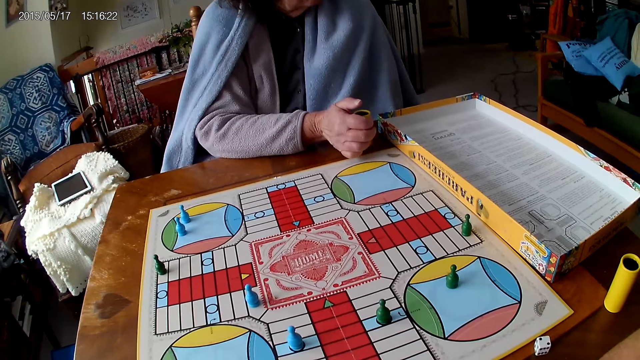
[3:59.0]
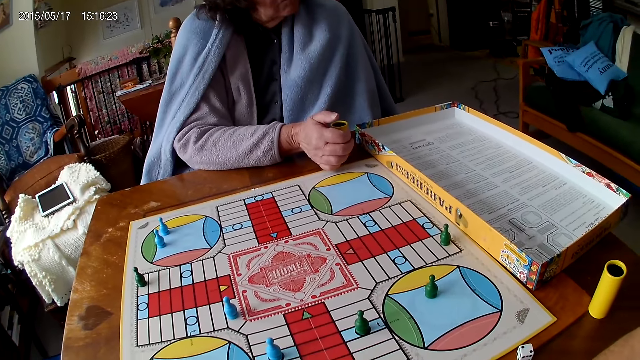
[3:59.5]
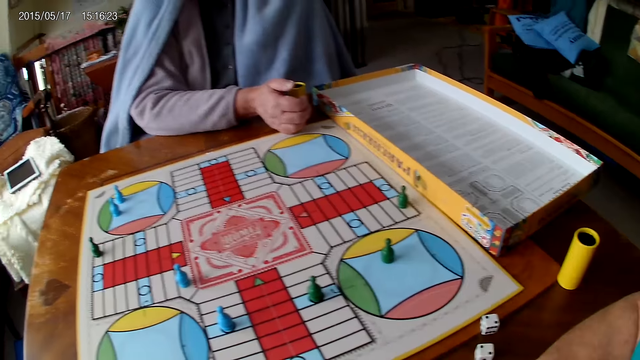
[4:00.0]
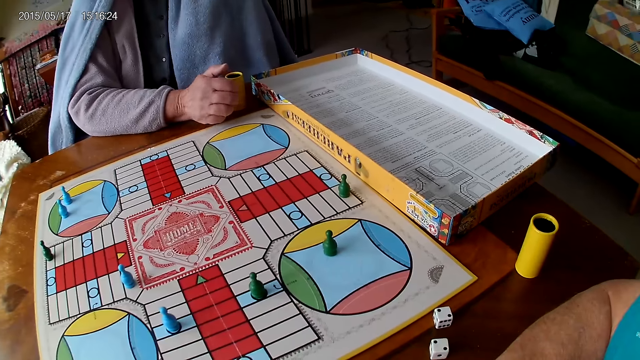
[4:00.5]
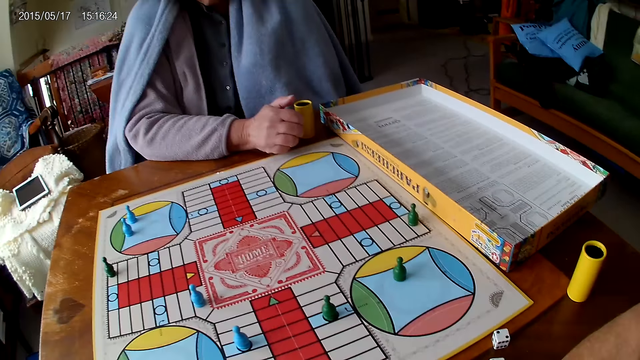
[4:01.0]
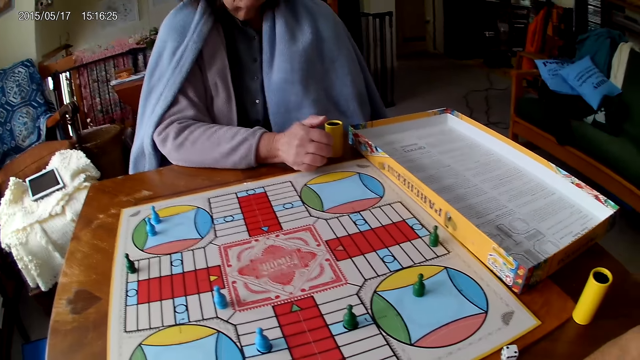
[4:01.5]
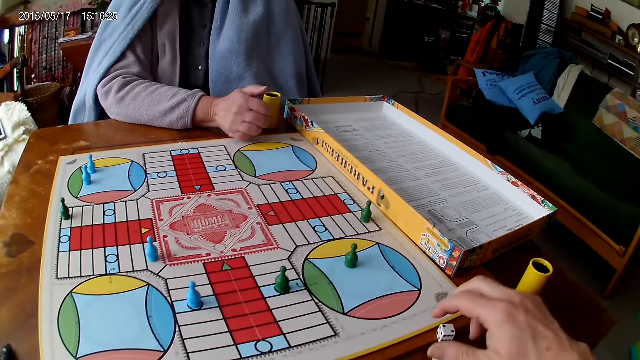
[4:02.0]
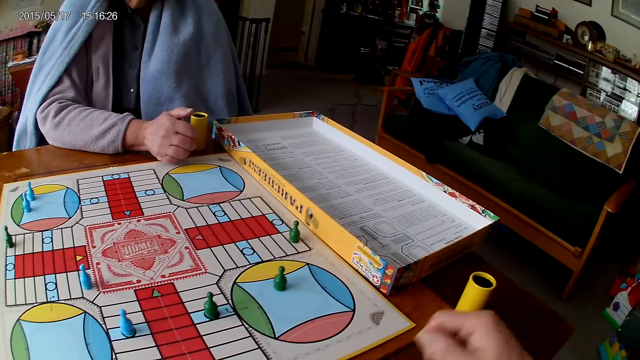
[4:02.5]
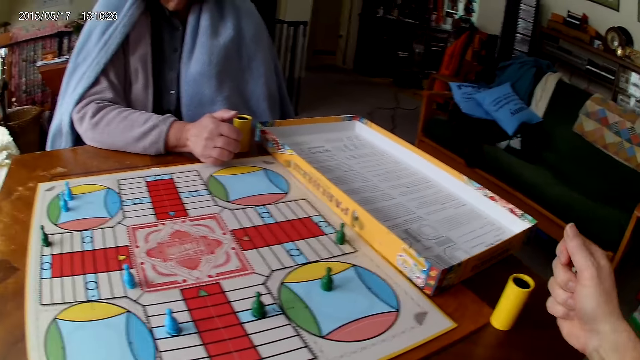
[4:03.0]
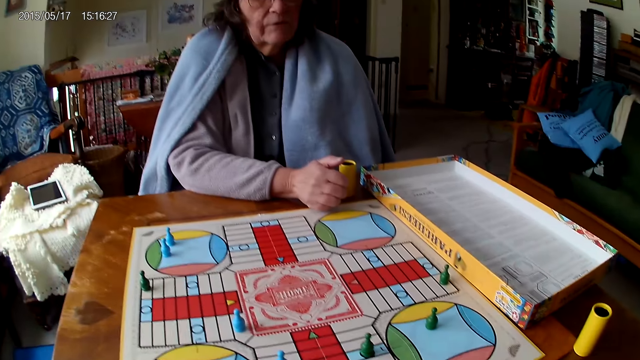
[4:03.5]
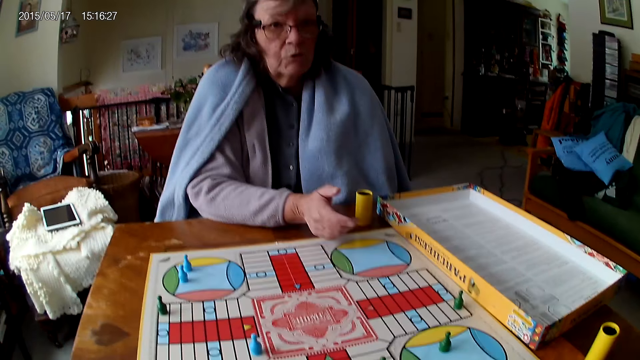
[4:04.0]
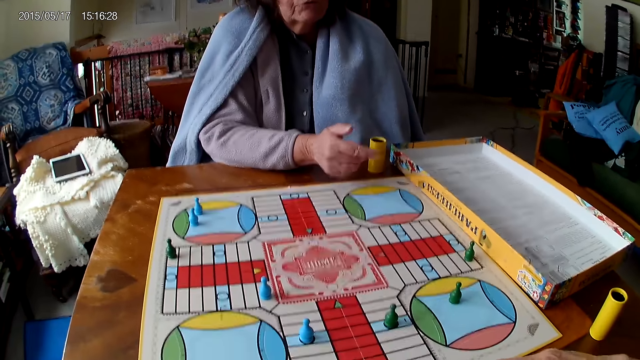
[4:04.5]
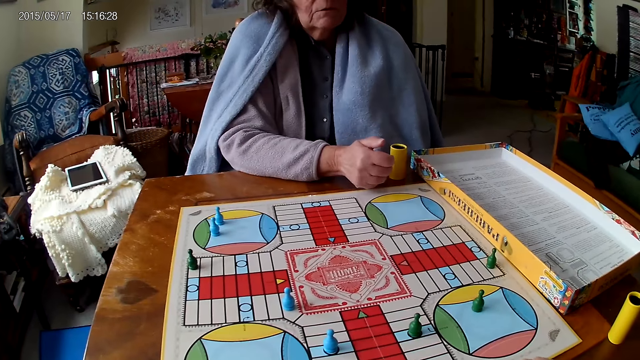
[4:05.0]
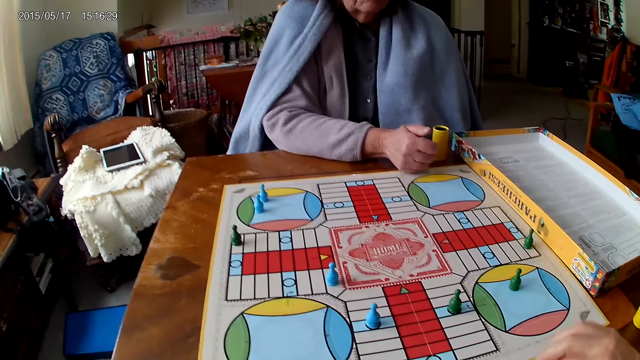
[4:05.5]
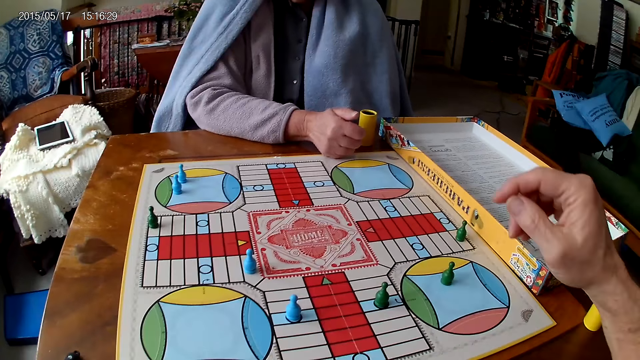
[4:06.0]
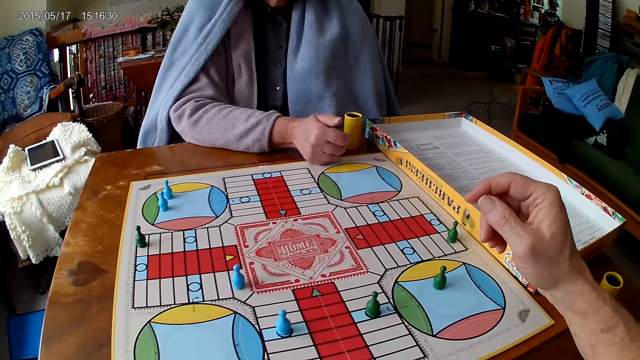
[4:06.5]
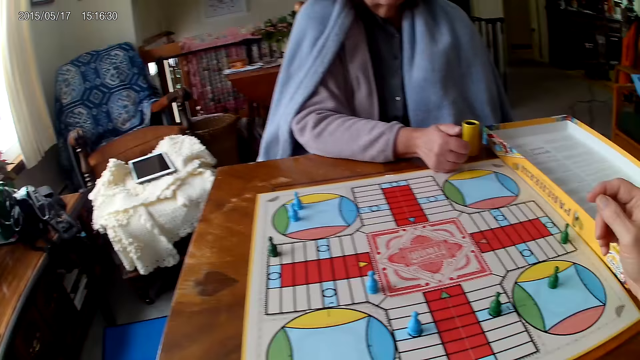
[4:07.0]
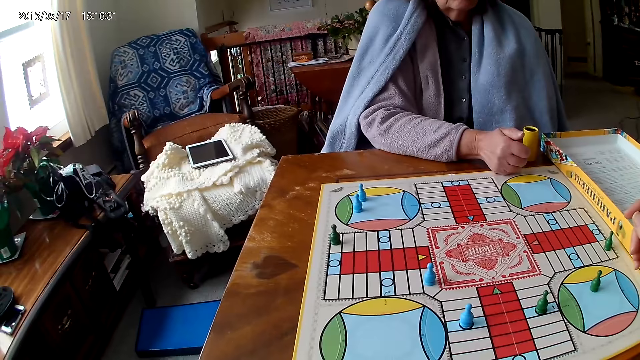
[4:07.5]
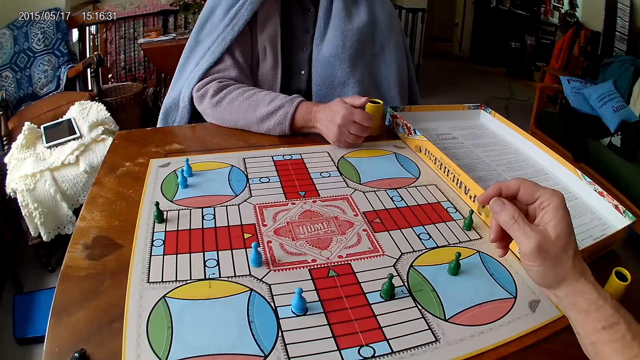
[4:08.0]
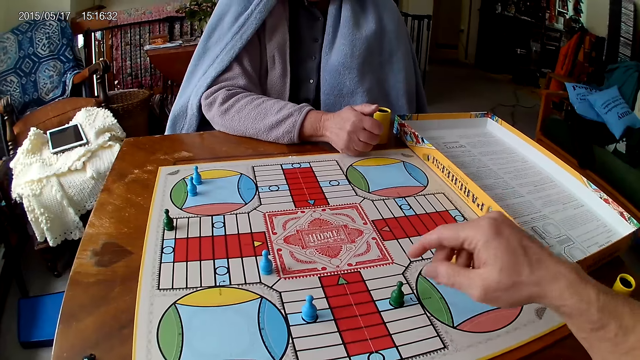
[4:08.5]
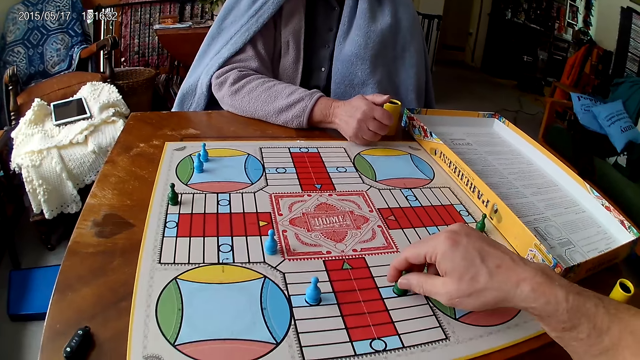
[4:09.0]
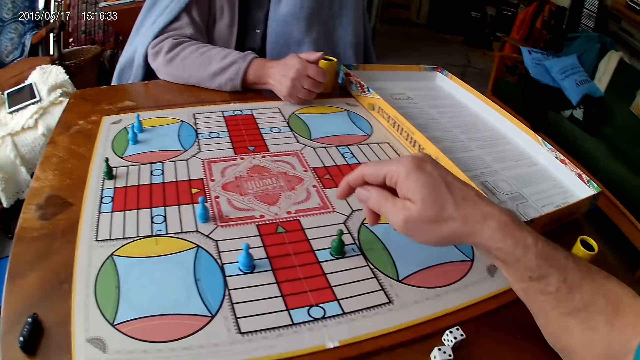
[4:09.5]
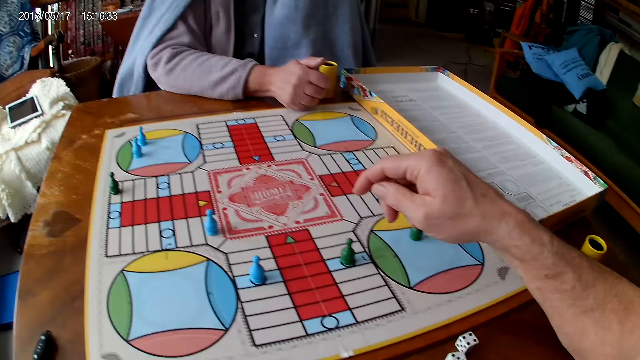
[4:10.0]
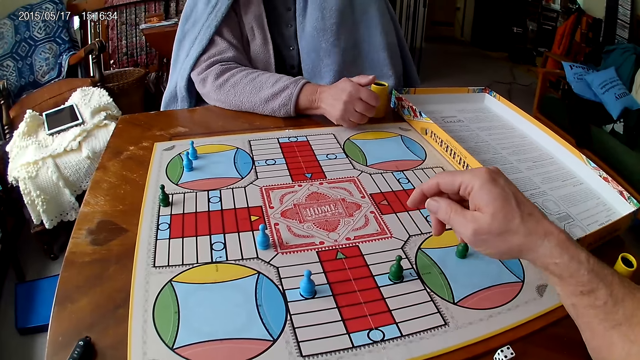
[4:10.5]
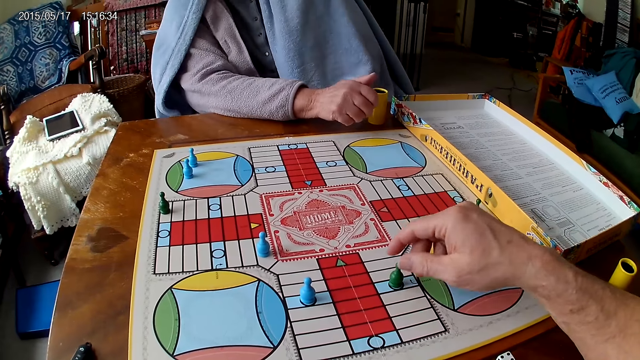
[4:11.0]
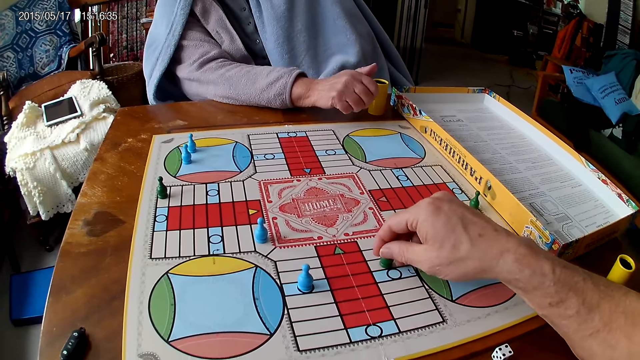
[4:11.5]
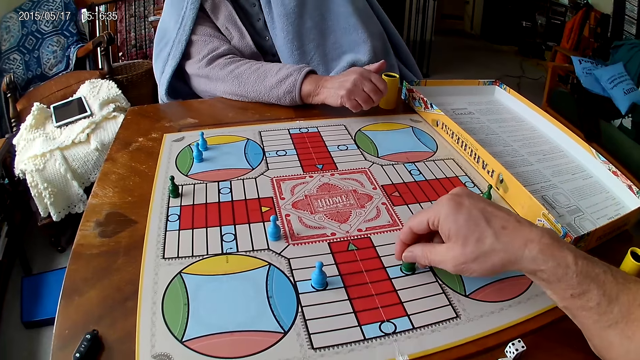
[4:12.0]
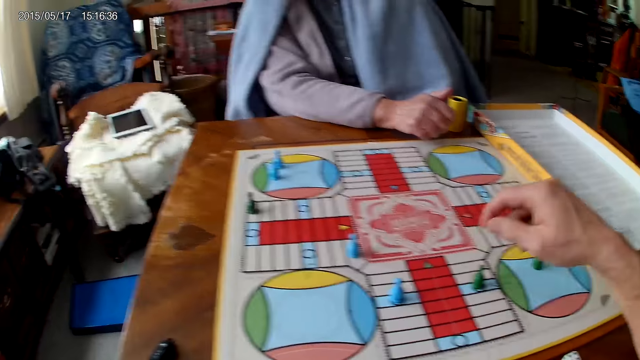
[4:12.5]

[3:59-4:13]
The camera wearer packs the dice from the table with his right hand. He drops the dice on the table. He moves tokens on the Ludo board with his right hand.

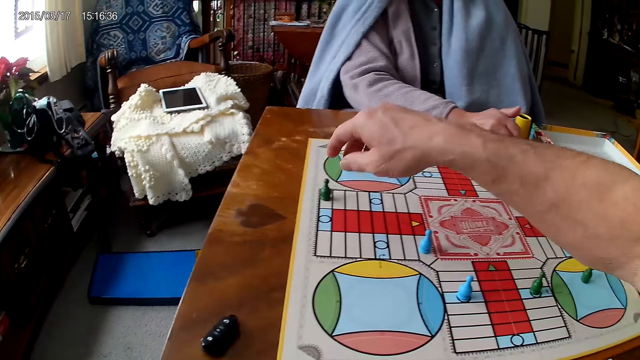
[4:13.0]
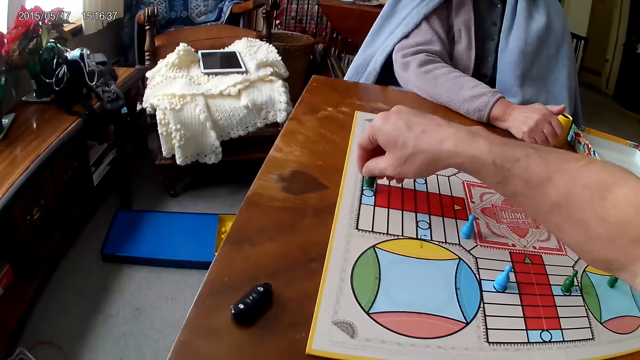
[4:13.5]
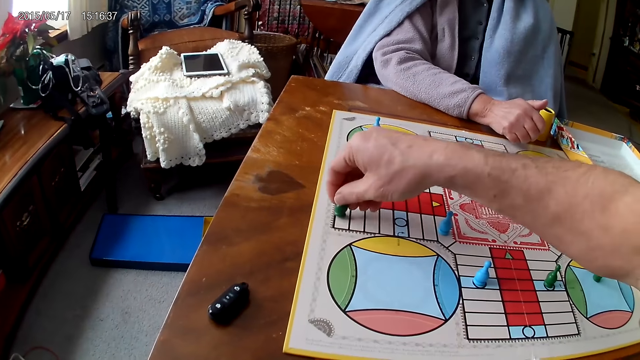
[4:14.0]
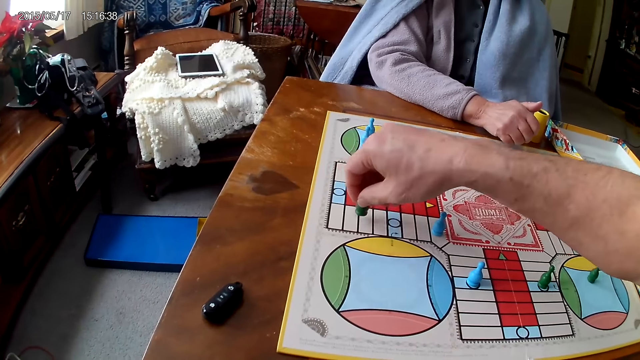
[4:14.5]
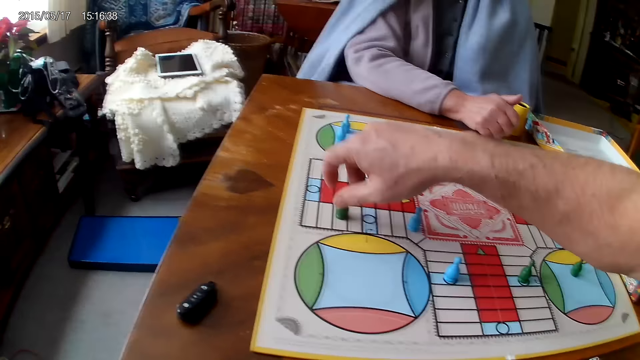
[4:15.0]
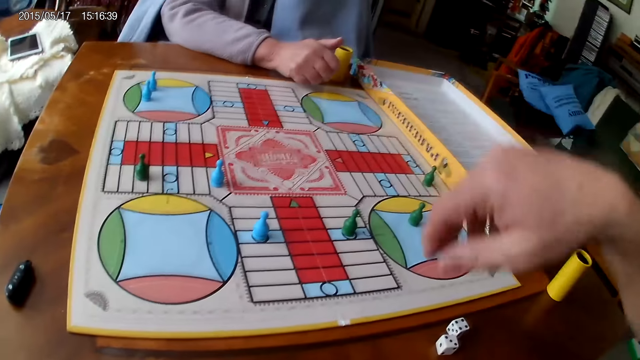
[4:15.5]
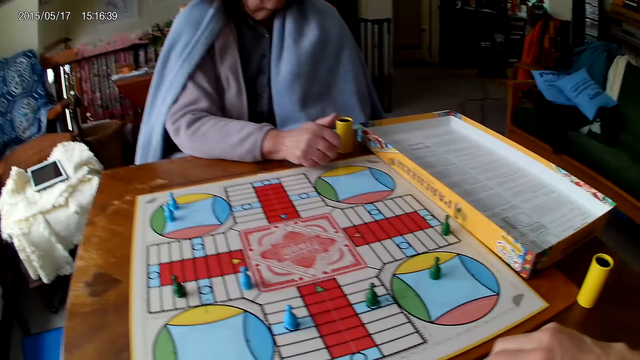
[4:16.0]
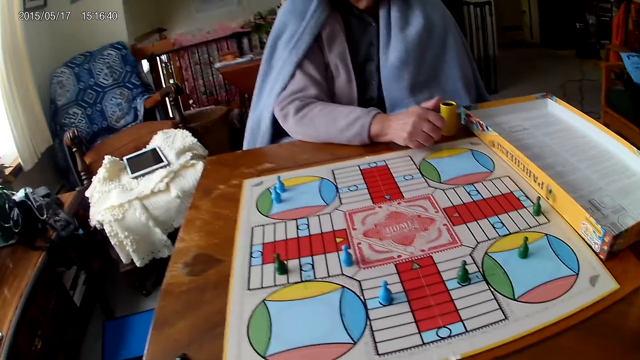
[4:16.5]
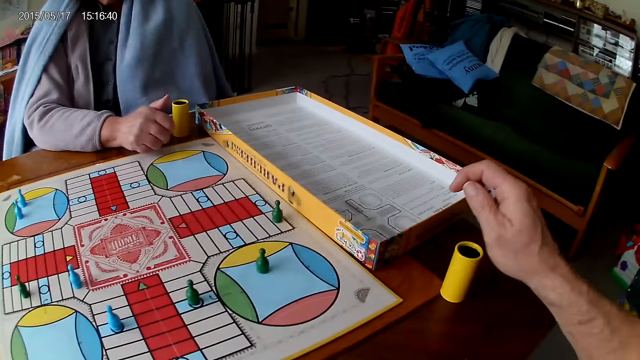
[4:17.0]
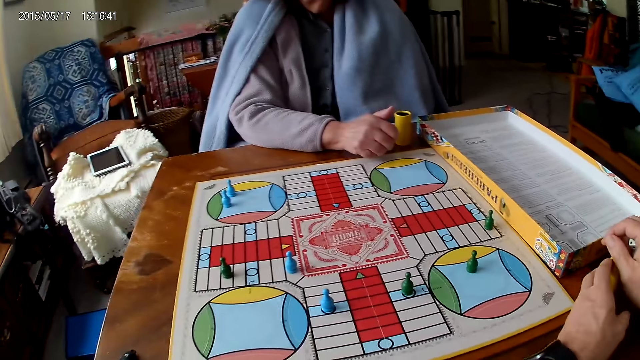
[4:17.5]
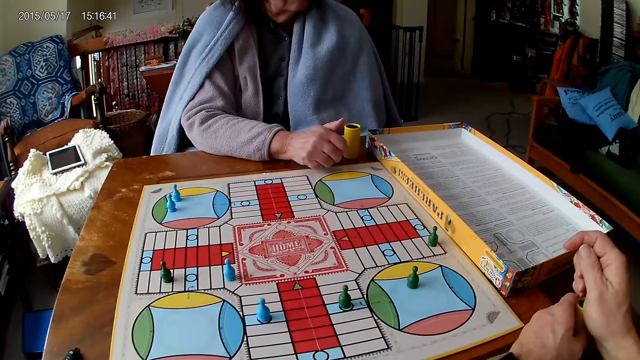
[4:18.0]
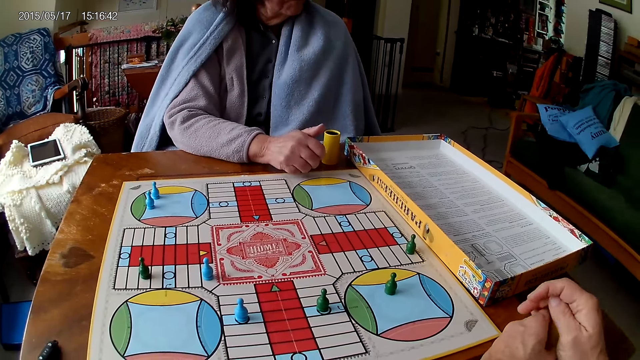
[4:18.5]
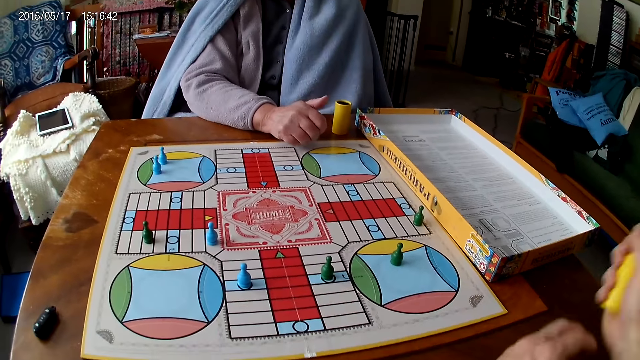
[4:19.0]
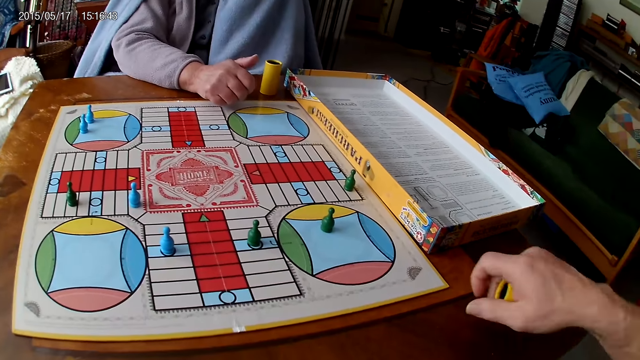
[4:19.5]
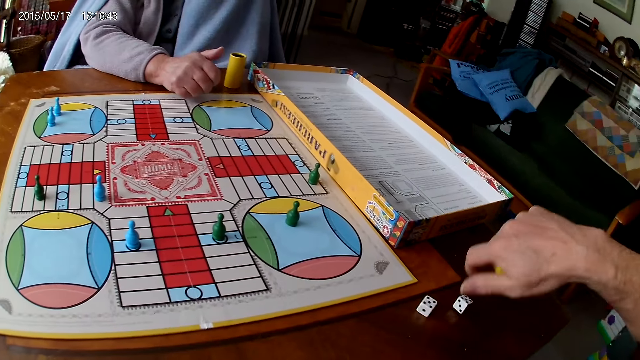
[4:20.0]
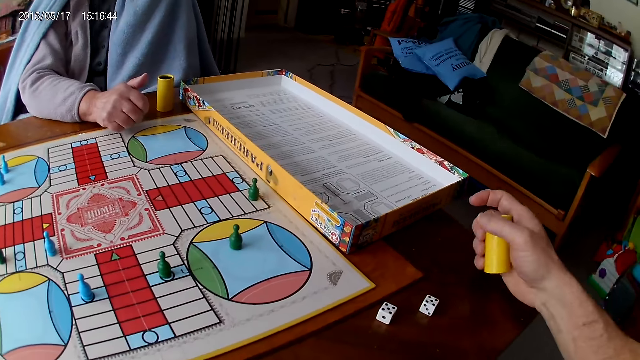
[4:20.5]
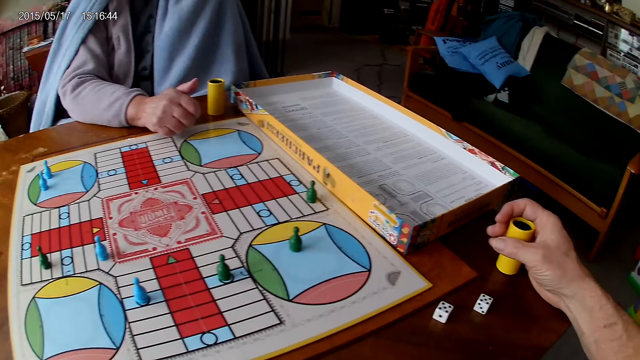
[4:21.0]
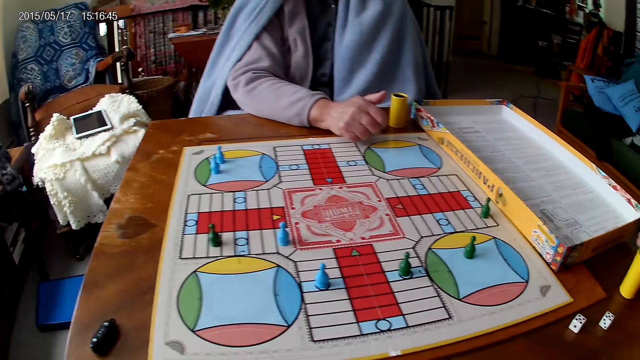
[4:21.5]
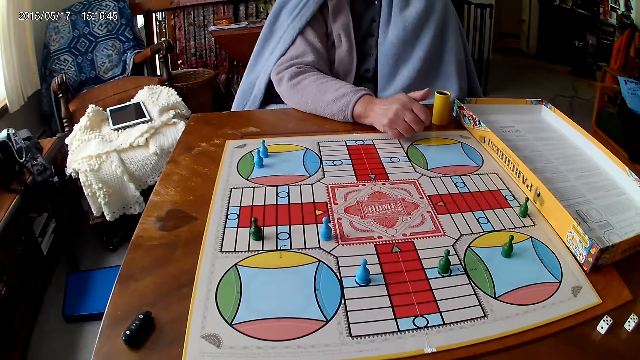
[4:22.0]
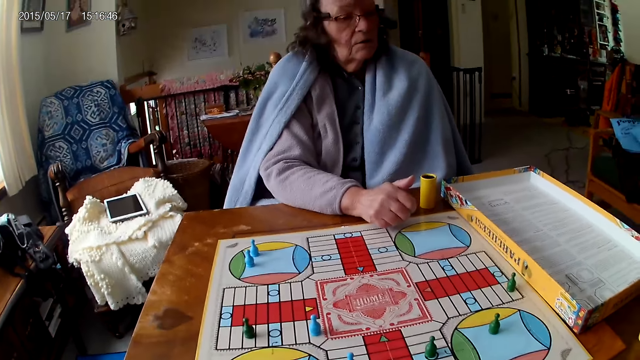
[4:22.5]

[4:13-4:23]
The camera wearer packs the dice from the table with his right hand. He pours the dice into the dice container. He holds the dice container with his left hand. He rolls the dice. He shakes the dice container with his right hand. He pours the dice onto the table. He drops the dice container on the table.
